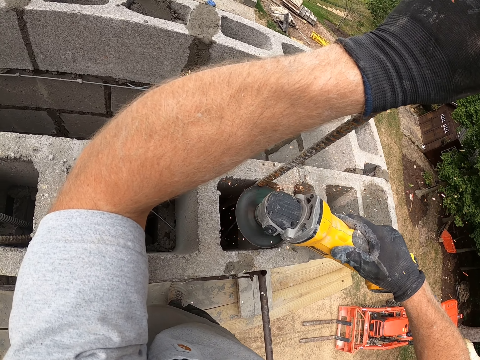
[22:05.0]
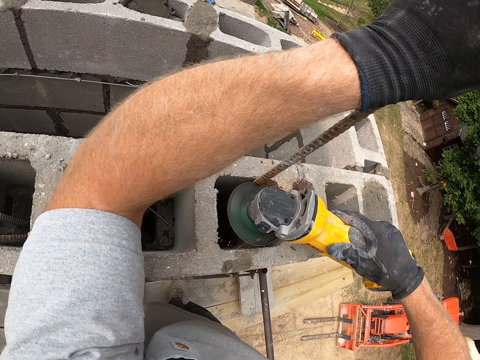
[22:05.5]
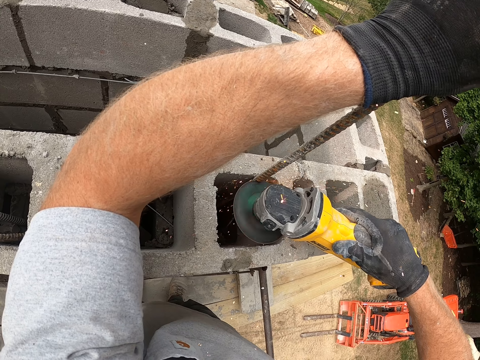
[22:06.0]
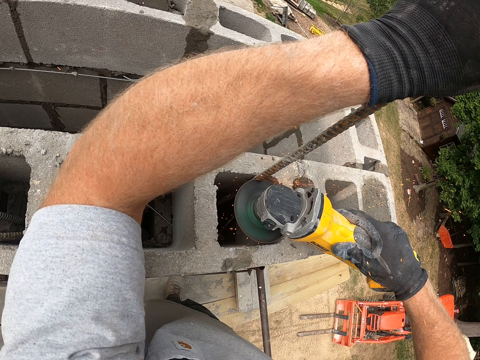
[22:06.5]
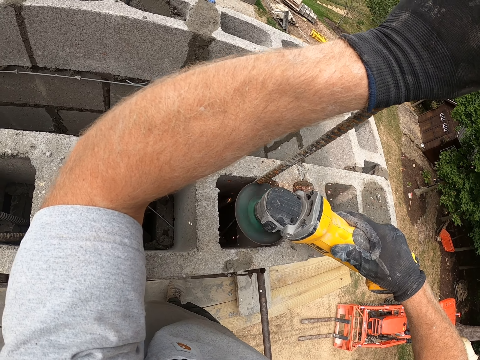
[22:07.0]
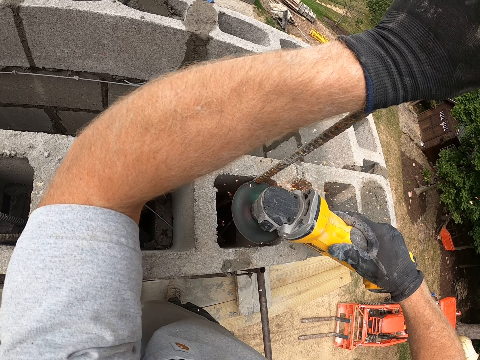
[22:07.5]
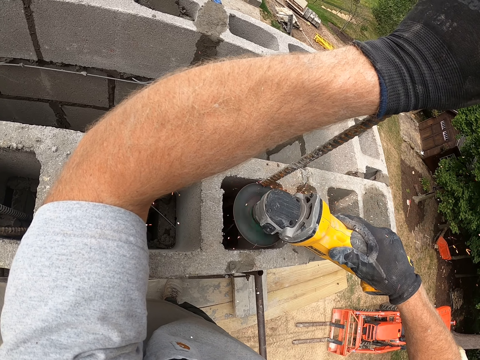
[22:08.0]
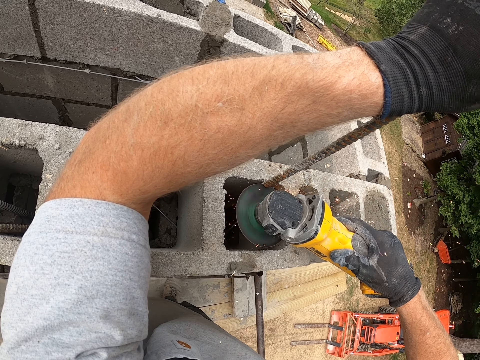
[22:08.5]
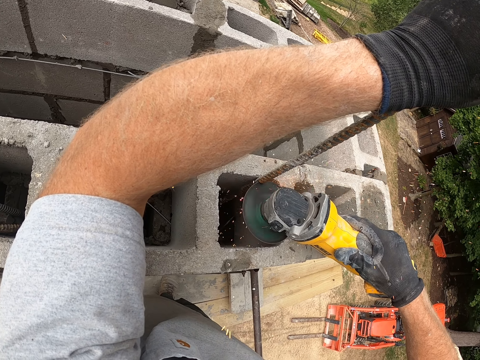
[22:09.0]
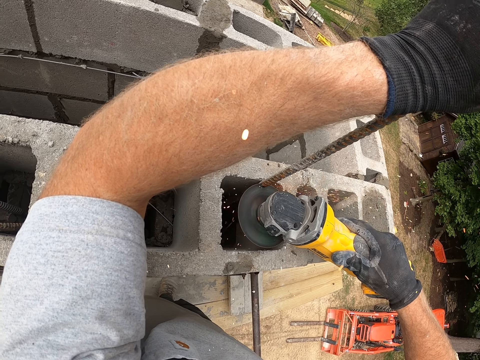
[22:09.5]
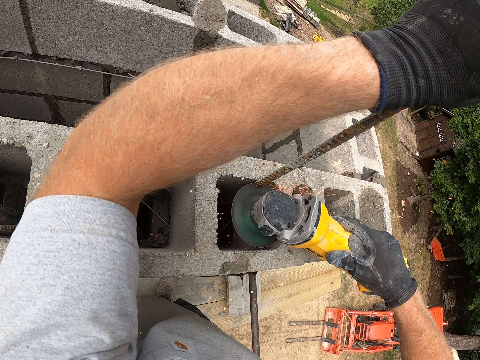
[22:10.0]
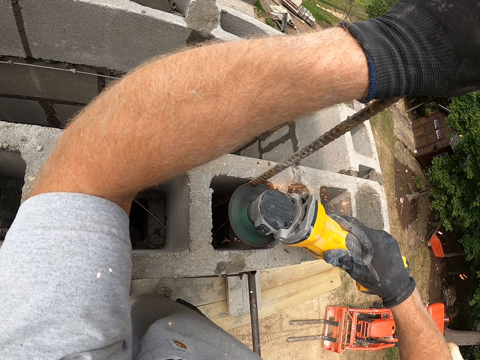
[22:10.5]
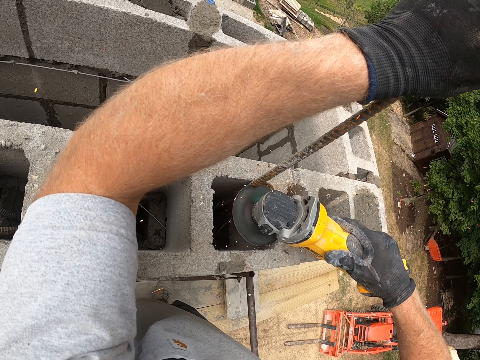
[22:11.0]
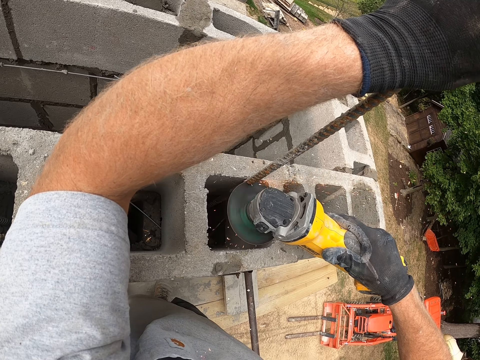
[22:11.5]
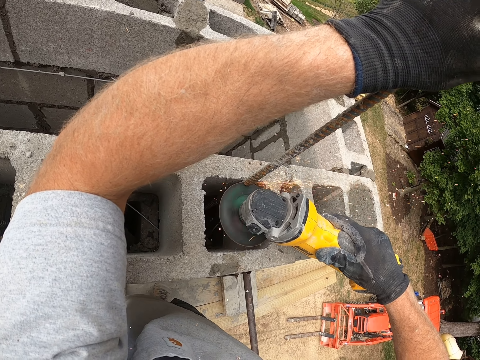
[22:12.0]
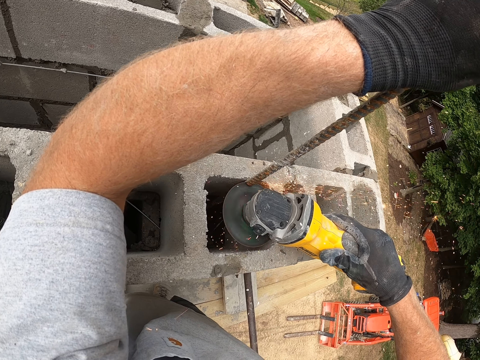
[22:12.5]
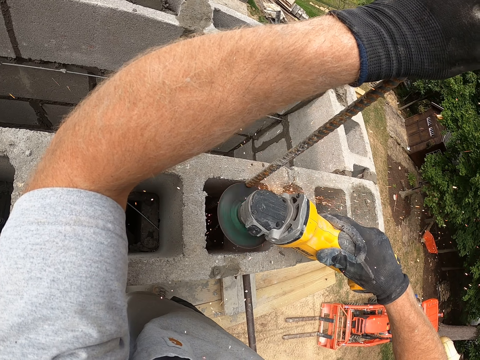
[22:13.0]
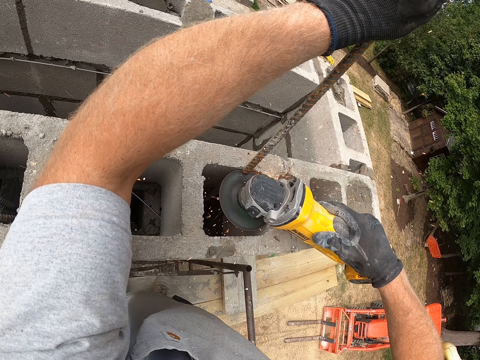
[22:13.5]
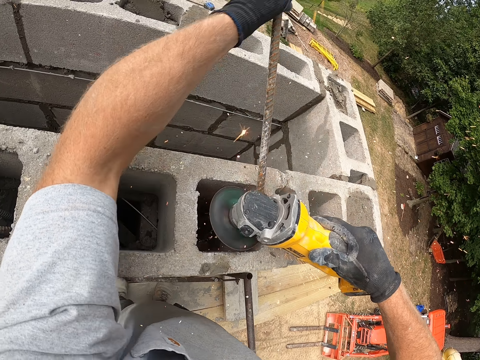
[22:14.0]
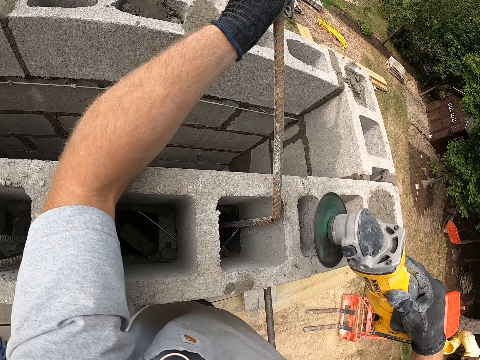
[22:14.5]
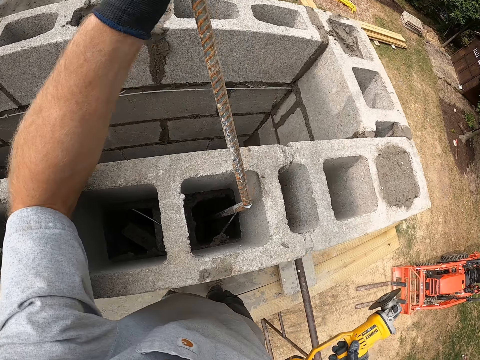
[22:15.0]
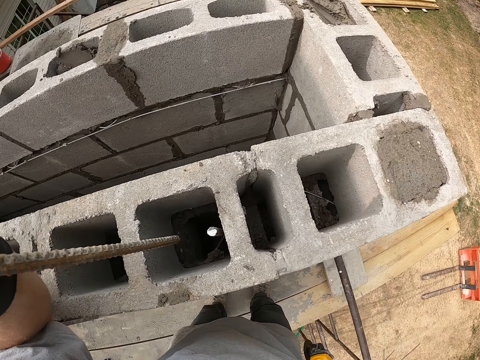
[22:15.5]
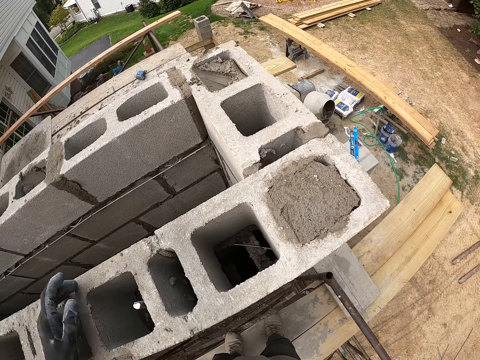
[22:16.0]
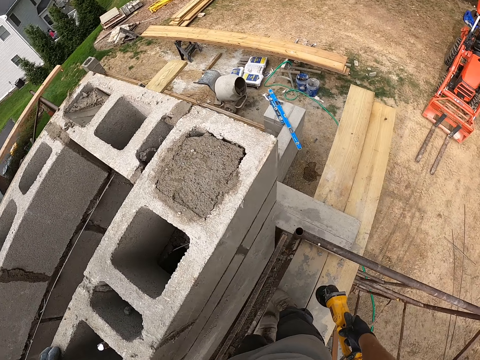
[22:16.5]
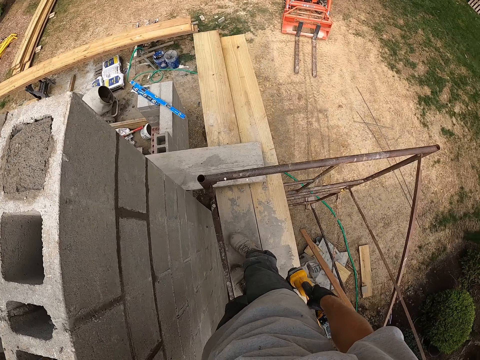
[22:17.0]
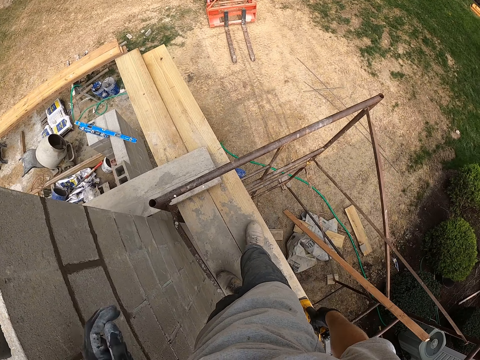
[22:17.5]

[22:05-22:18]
The camera wearer breaks off the iron rod with his left hand. He turns off the electric hand saw with his right hand. He holds the cordless battery angle grinder or electric hand saw. He drops the cut piece of the iron rod into the concrete blocks. He moves his legs.

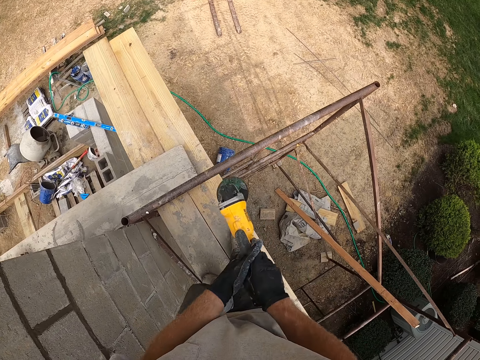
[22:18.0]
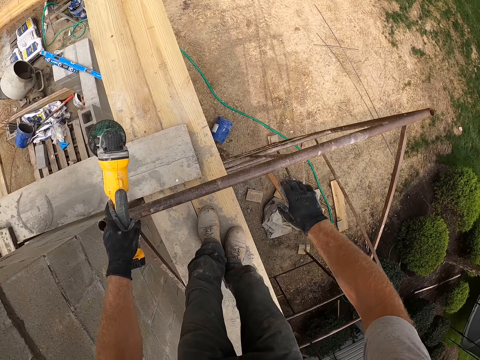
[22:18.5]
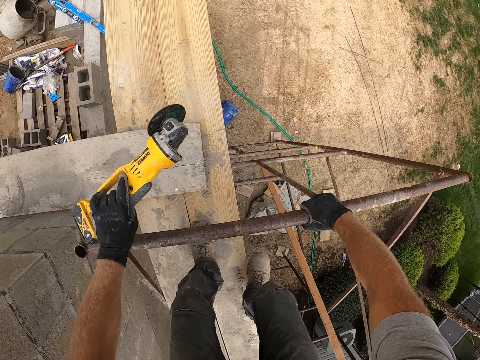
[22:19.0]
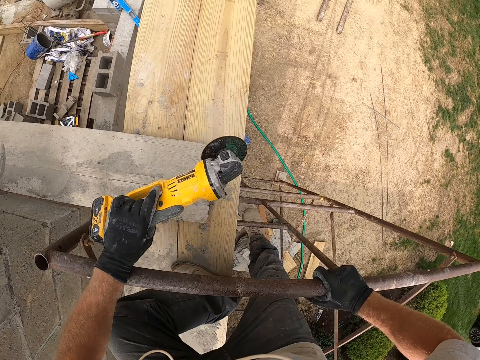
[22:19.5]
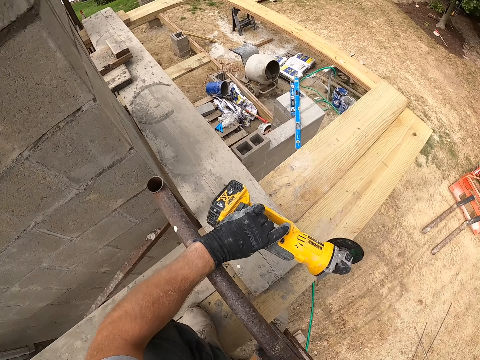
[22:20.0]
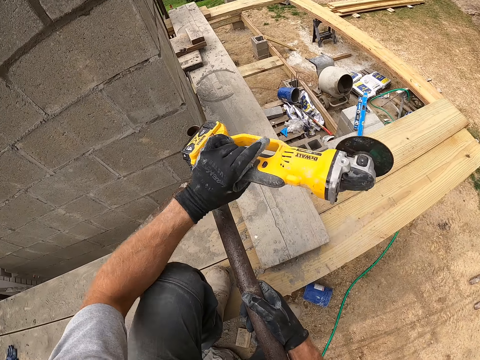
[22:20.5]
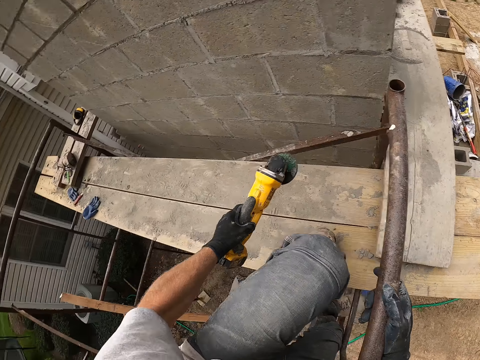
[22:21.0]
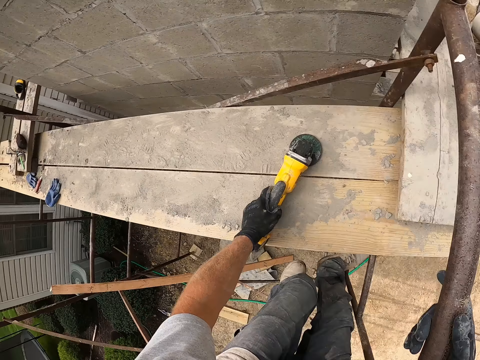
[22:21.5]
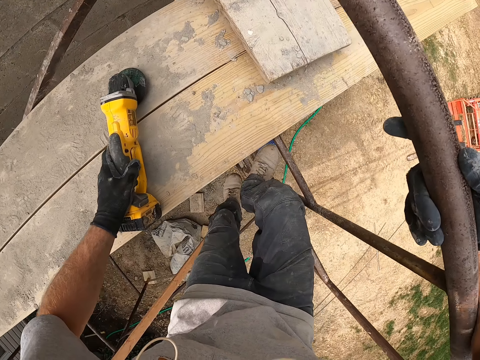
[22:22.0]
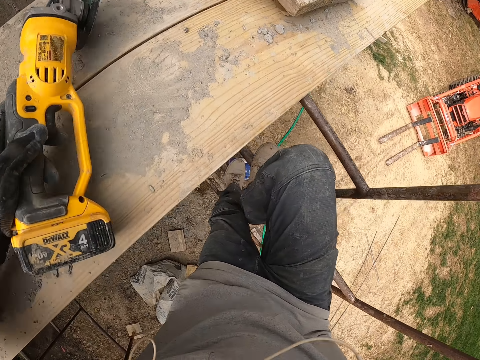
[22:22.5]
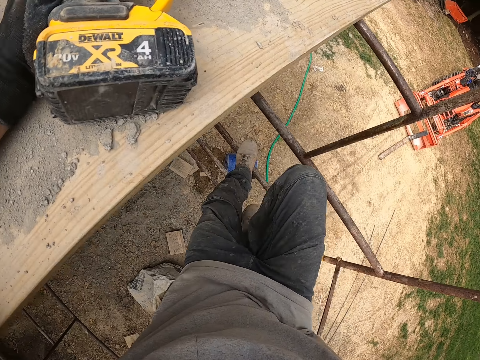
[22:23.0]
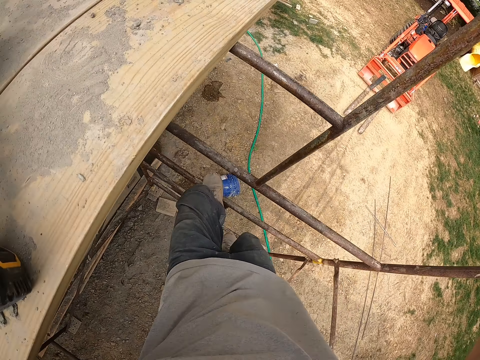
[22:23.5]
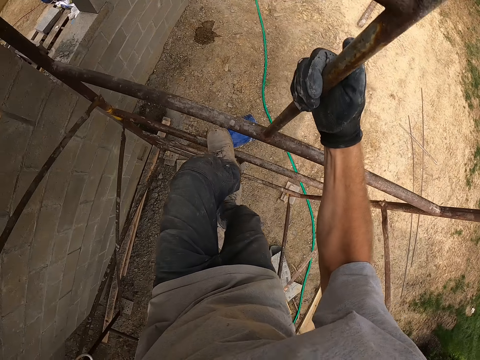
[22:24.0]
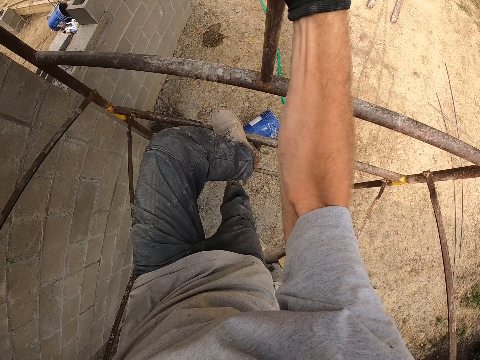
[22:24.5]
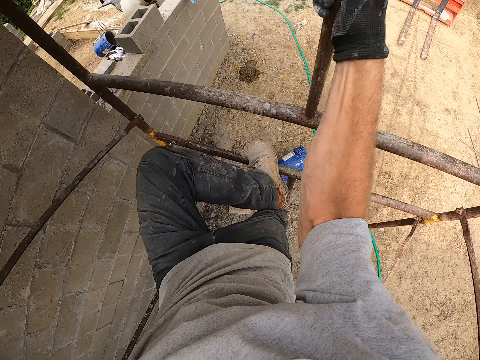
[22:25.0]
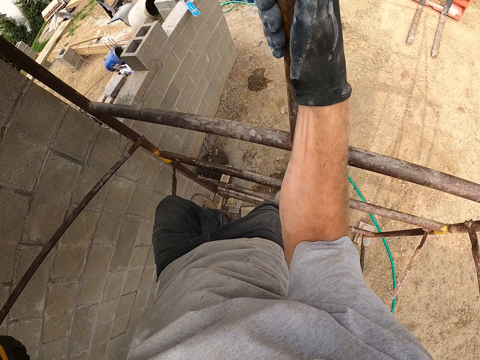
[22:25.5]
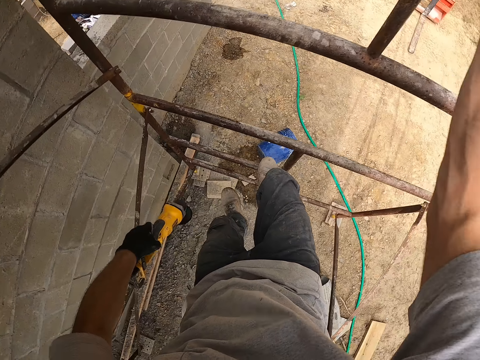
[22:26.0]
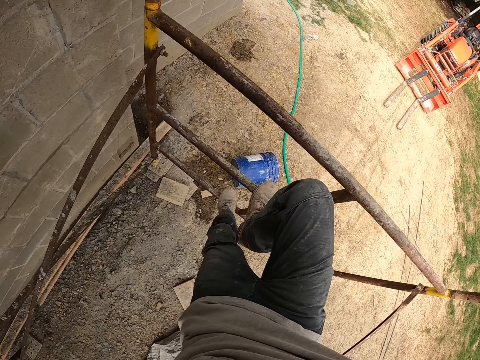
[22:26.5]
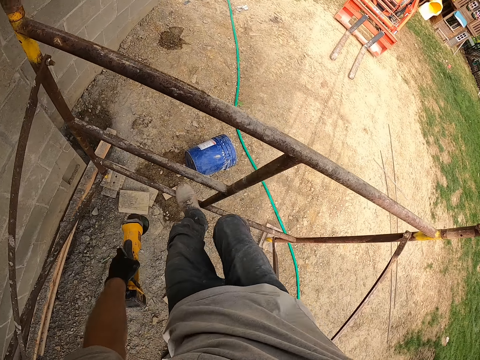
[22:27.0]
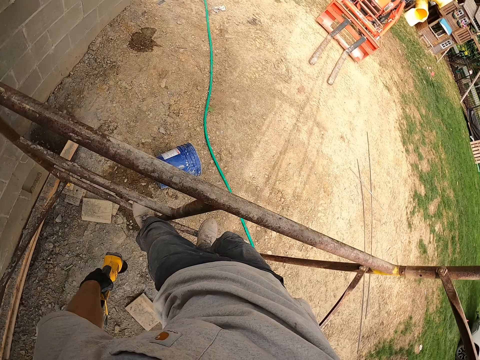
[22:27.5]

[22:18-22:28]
The camera wearer passes the electric hand saw or cordless battery angle grinder from his right hand to his left hand. He holds the scaffold guard rail with both hands. He descends the scaffolding. He places the left hand holding the cordless battery angle grinder on the scaffolding catwalk. He holds the scaffold with his right hand.

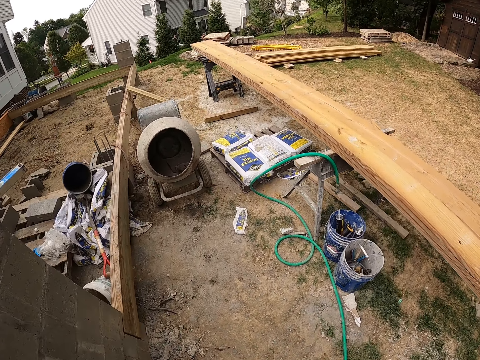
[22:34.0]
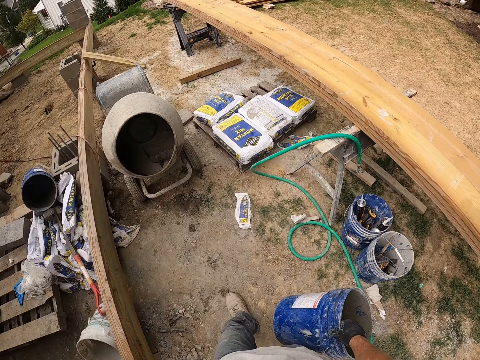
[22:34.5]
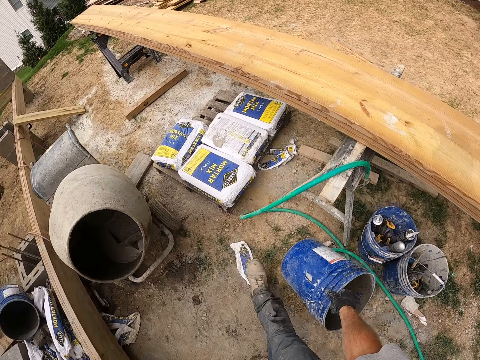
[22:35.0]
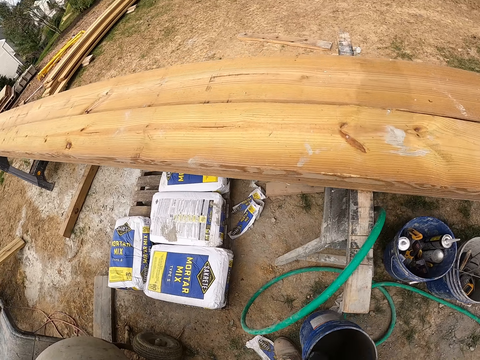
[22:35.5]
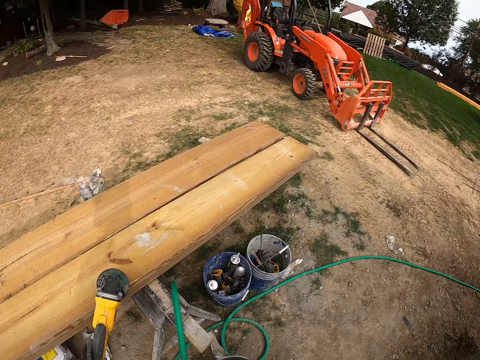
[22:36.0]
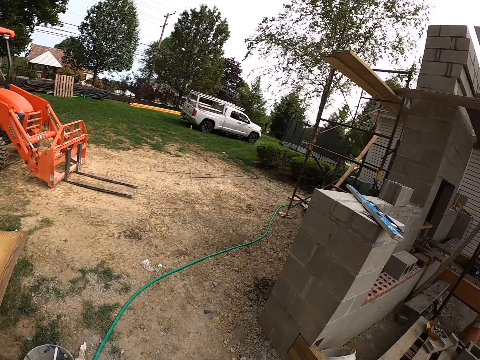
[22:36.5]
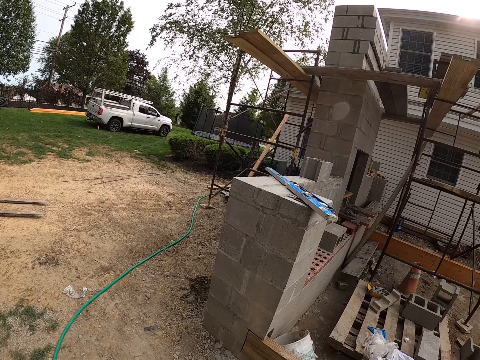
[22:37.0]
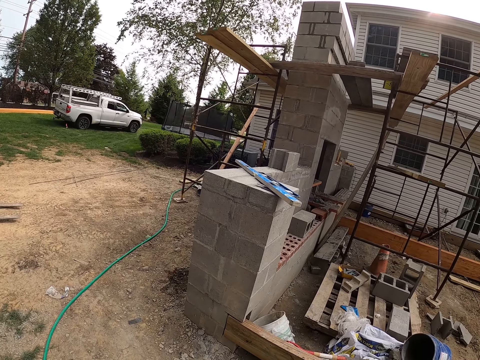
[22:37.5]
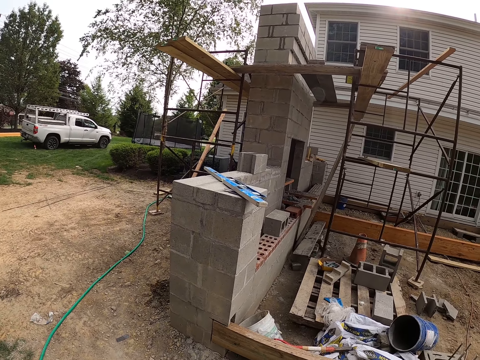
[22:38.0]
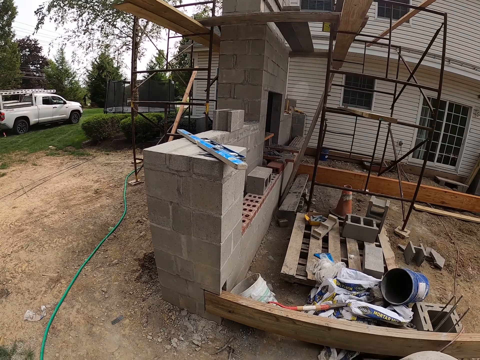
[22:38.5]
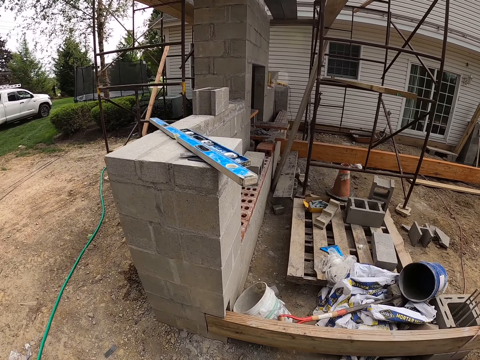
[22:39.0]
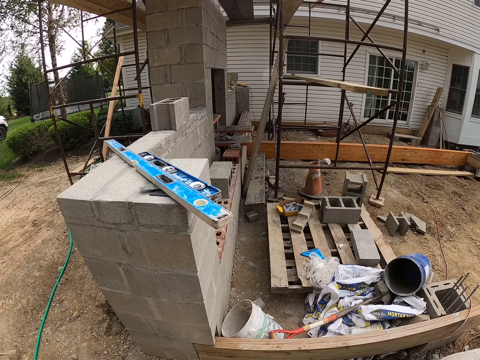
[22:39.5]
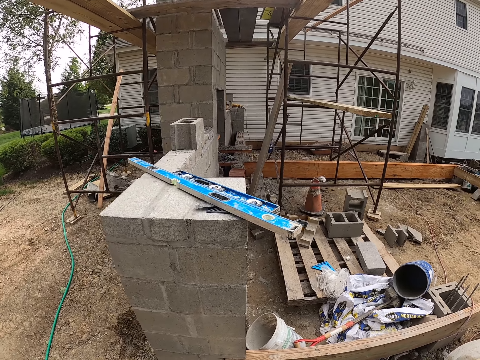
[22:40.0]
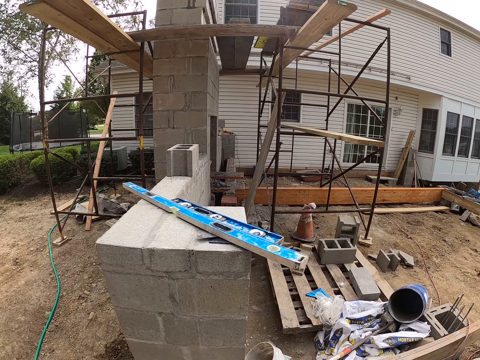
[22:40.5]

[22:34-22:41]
The camera wearer drops the bucket on the ground. They drop the electric hand saw on a wood plank.
